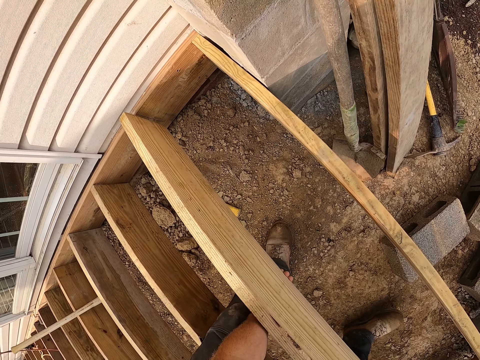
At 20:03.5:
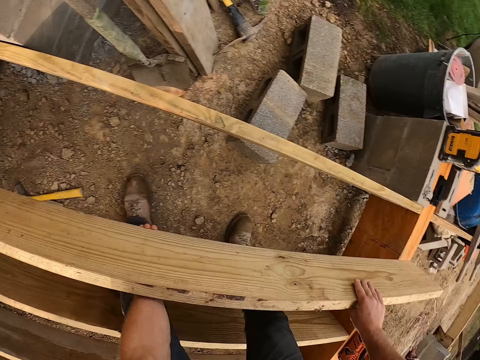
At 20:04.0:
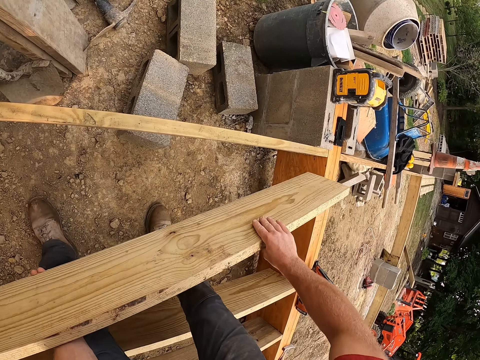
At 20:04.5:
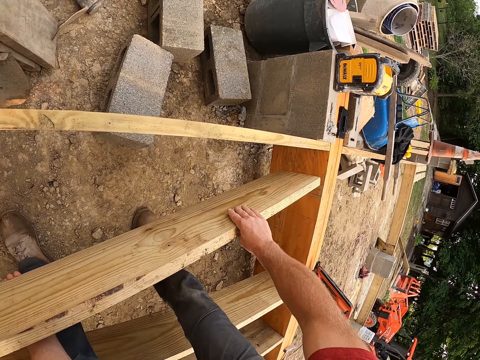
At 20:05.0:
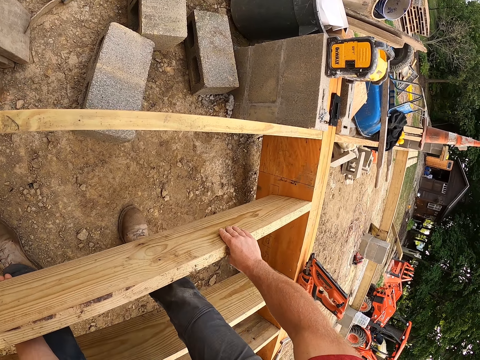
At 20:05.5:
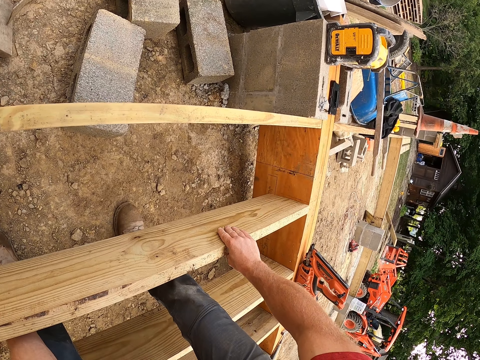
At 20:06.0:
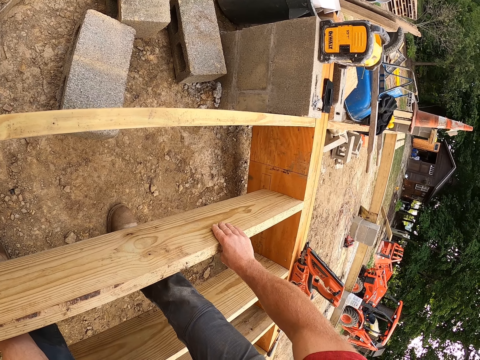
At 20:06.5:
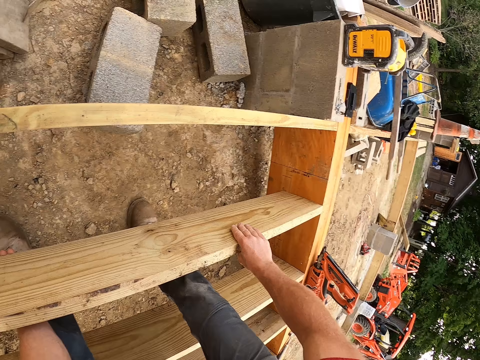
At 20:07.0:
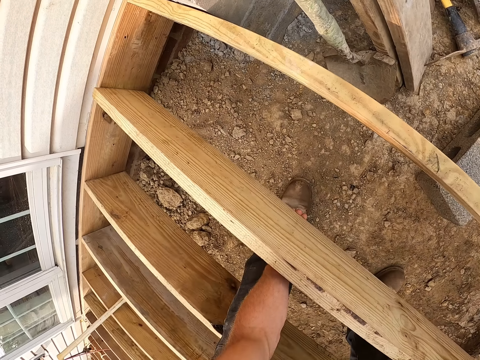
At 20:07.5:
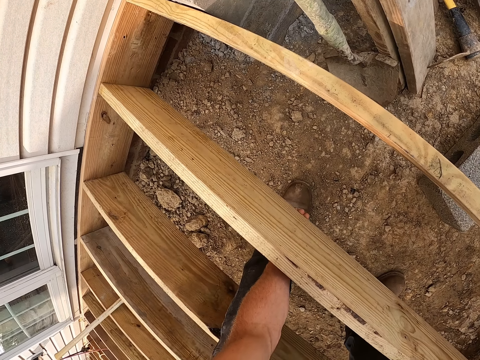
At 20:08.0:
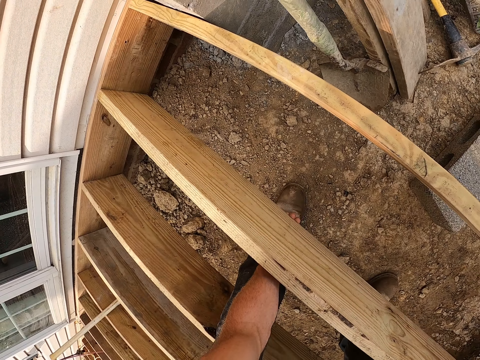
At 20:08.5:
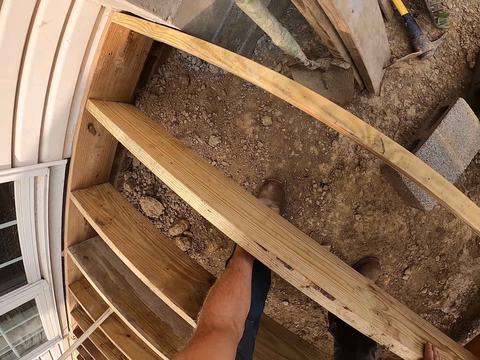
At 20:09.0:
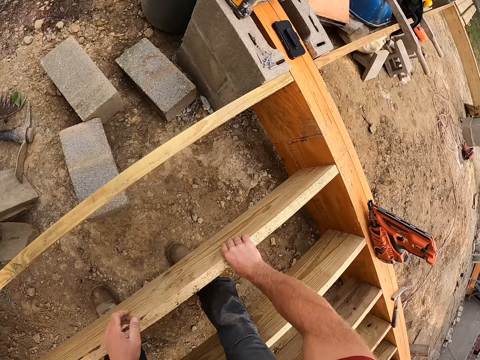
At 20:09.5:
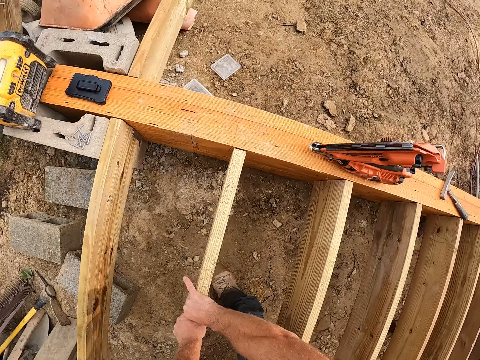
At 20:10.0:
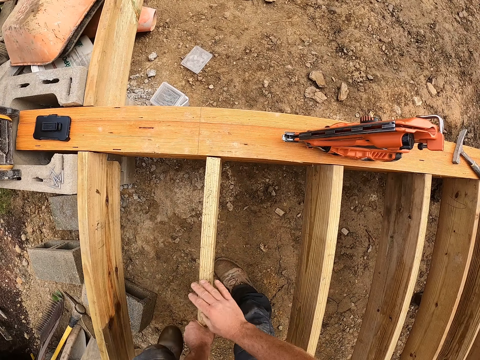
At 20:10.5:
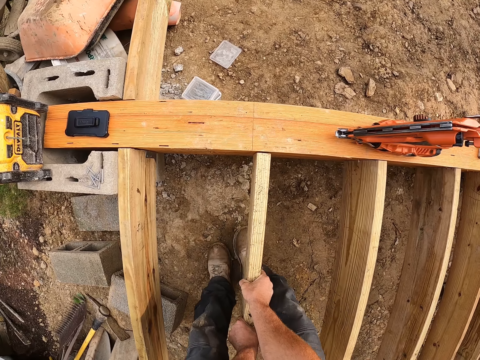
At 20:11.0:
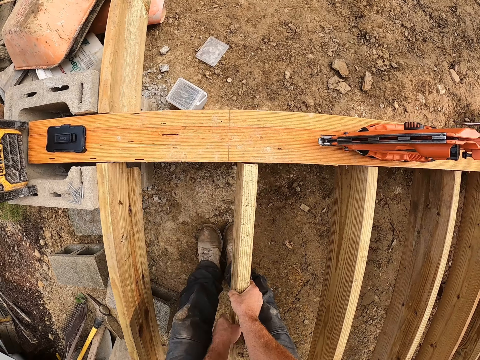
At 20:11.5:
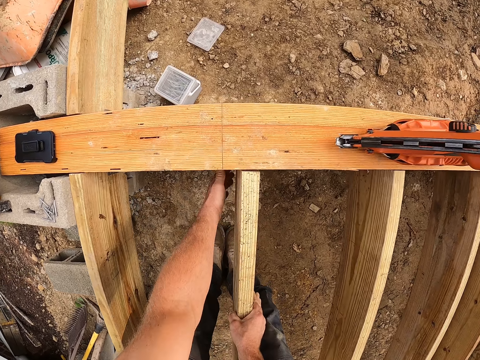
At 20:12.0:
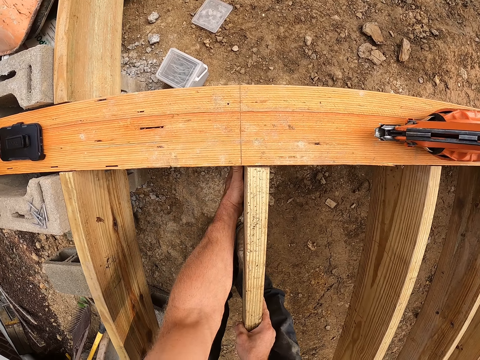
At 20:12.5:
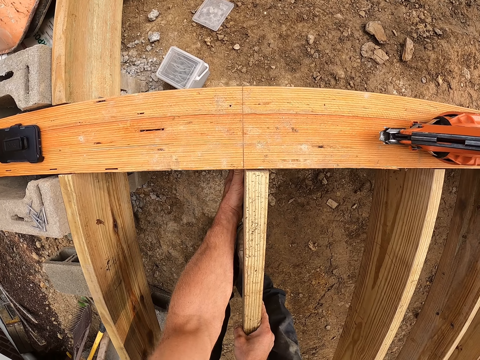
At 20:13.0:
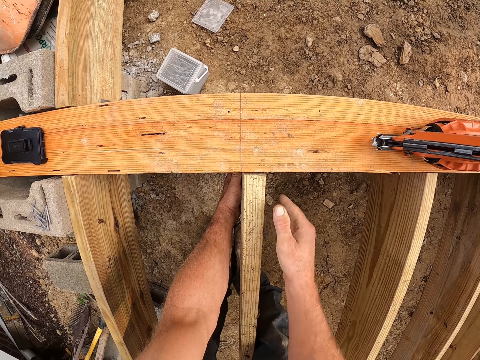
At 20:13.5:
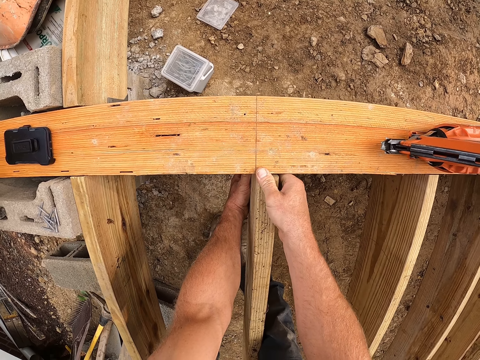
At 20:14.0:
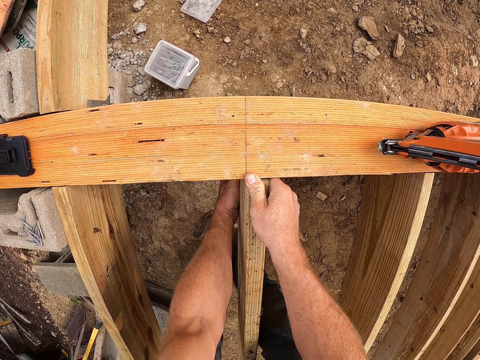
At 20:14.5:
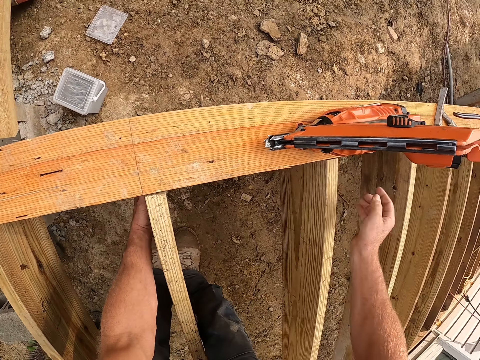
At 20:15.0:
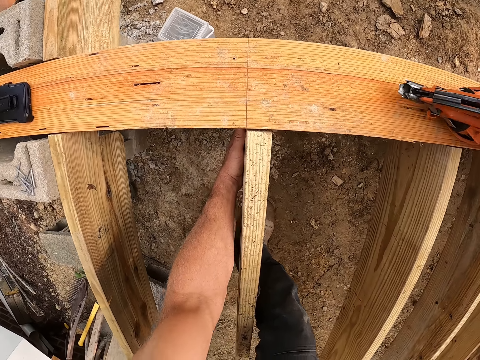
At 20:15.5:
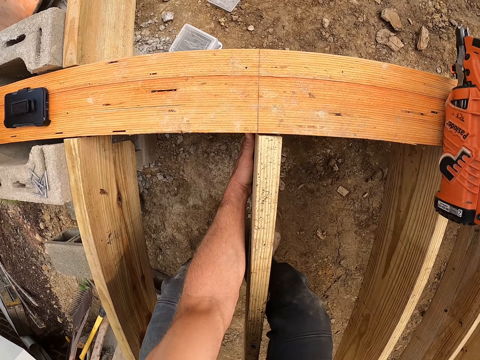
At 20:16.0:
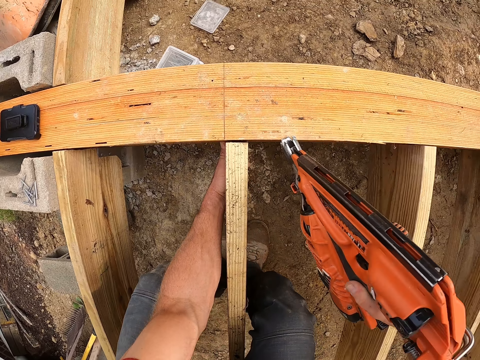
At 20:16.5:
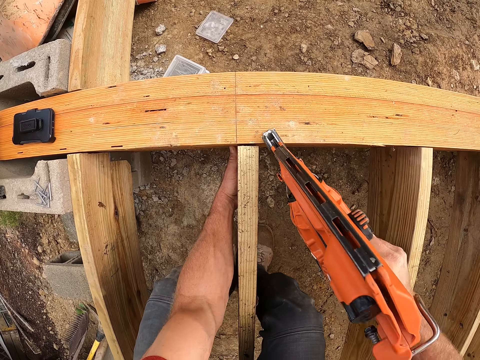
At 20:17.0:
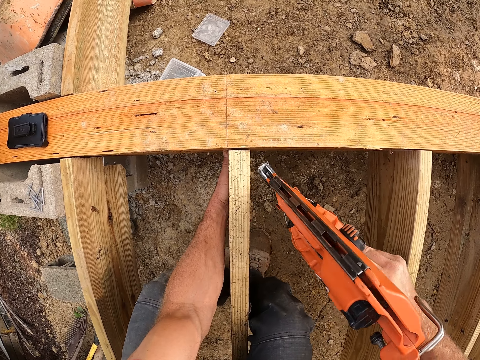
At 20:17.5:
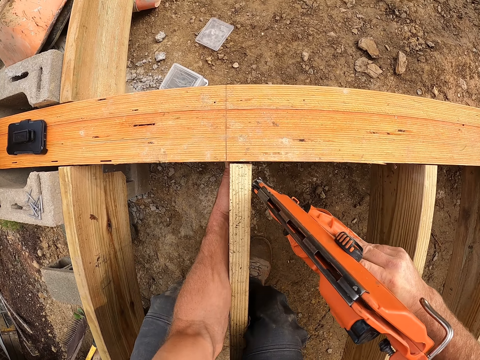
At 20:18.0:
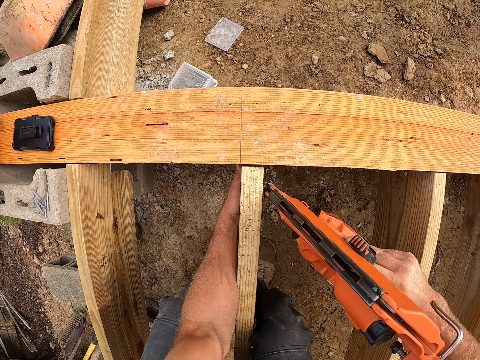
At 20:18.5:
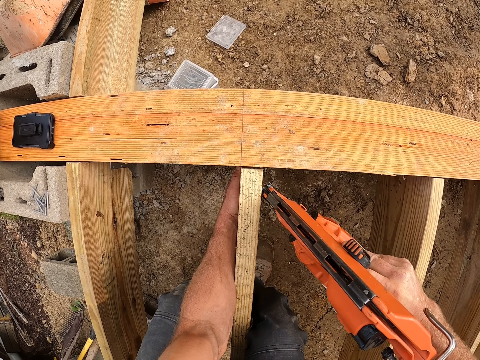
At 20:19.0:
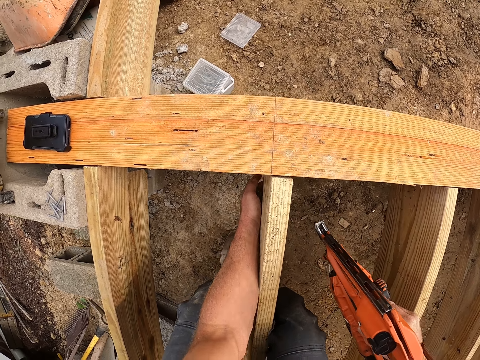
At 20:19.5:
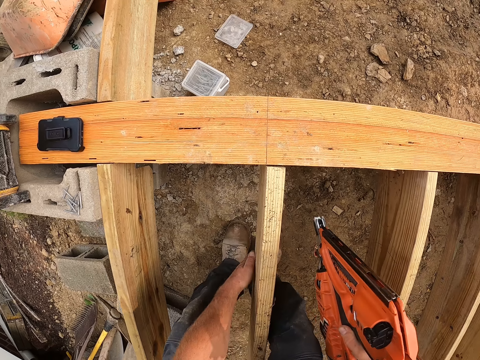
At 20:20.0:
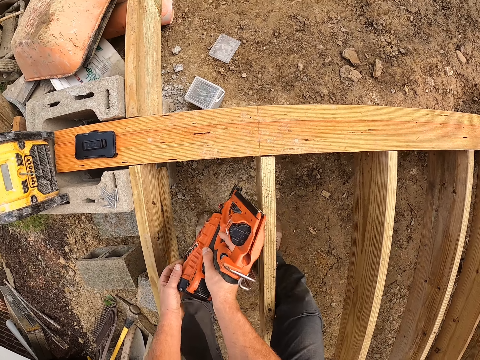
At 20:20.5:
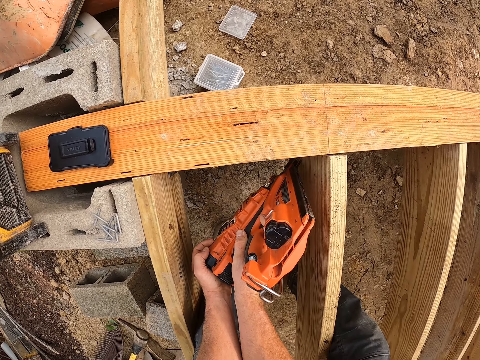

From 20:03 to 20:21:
The camera wearer fixes the wood into the wooden frame. They pick up the nail gun from on top of the wooden frame. They hit on top of the wooden frame with the nail gun. They nail the wood with the nail gun.

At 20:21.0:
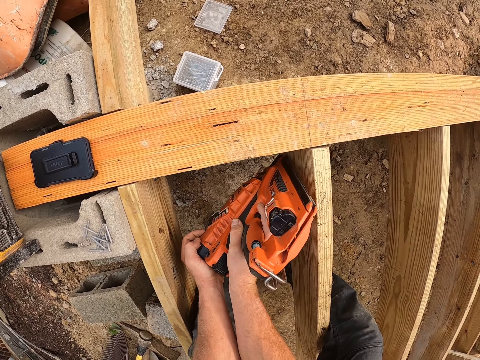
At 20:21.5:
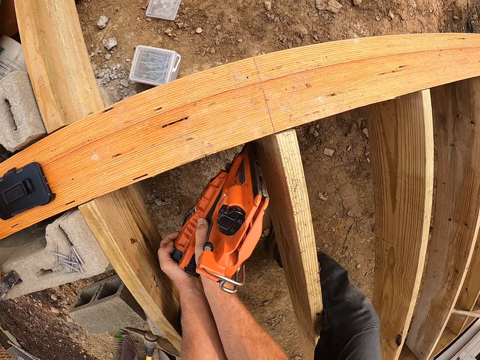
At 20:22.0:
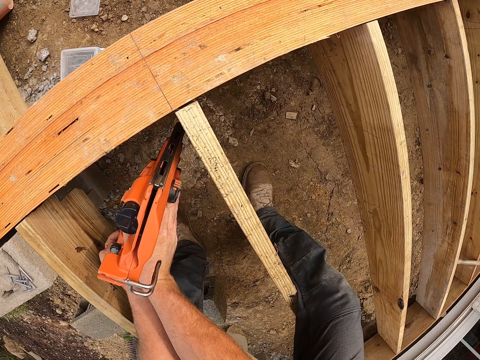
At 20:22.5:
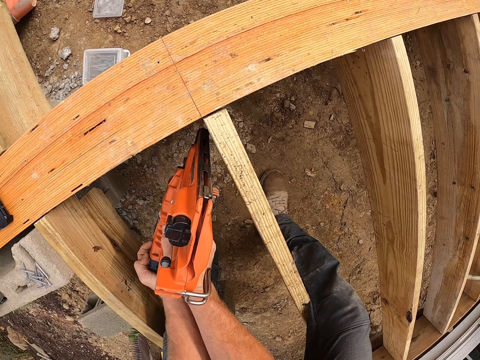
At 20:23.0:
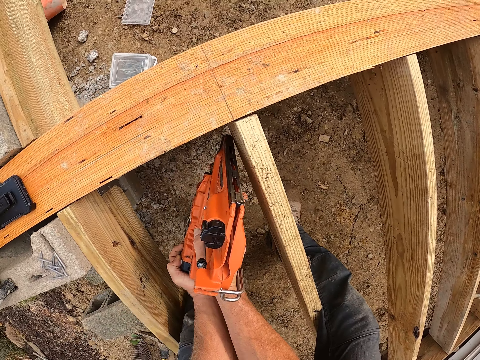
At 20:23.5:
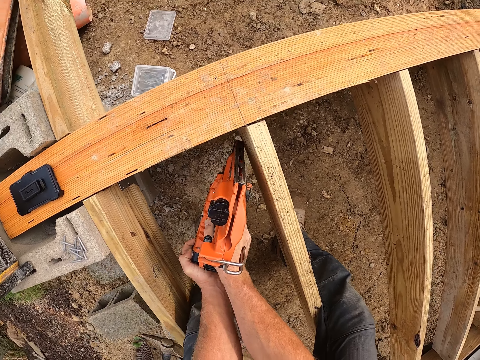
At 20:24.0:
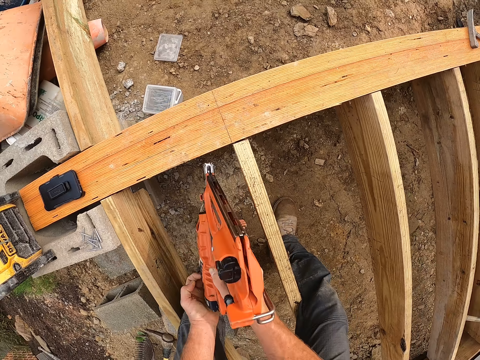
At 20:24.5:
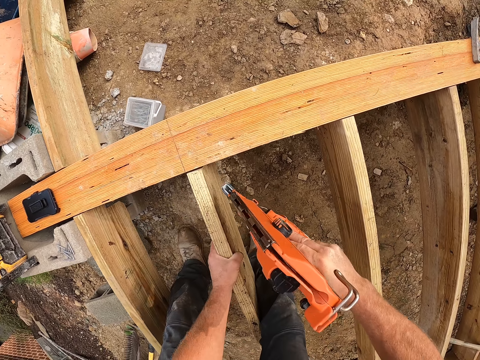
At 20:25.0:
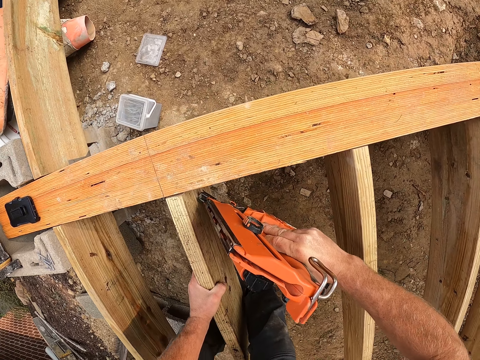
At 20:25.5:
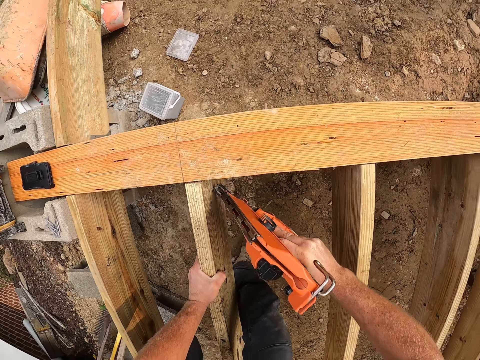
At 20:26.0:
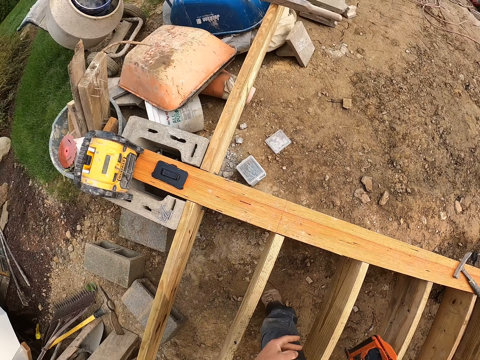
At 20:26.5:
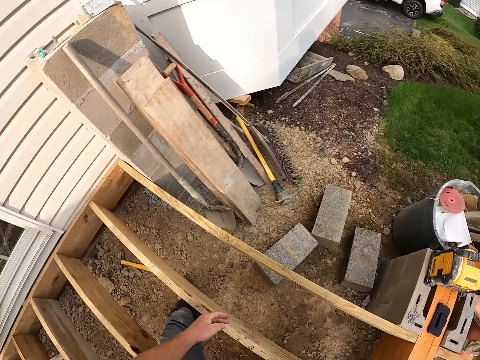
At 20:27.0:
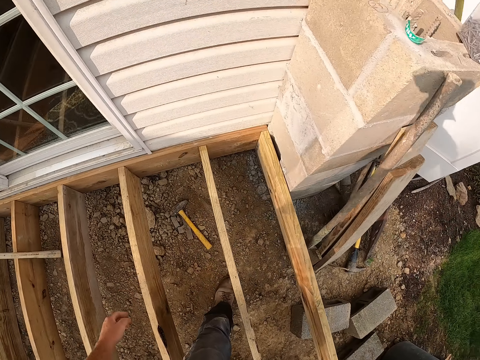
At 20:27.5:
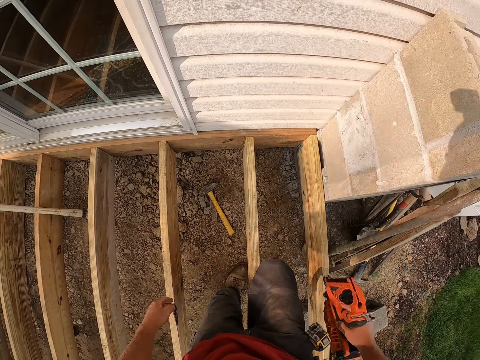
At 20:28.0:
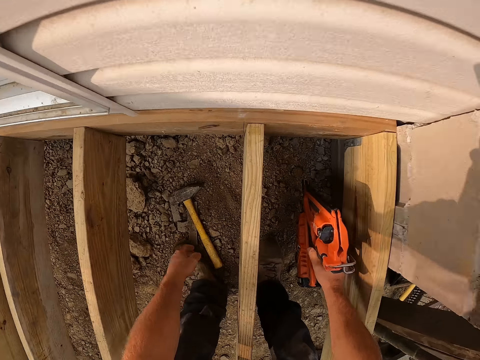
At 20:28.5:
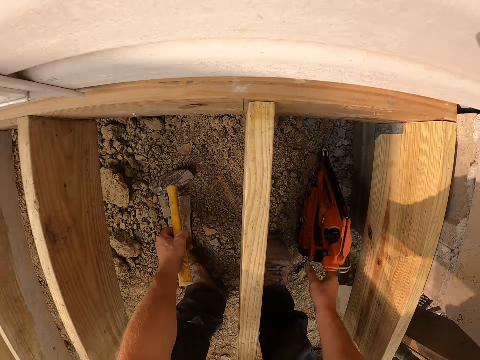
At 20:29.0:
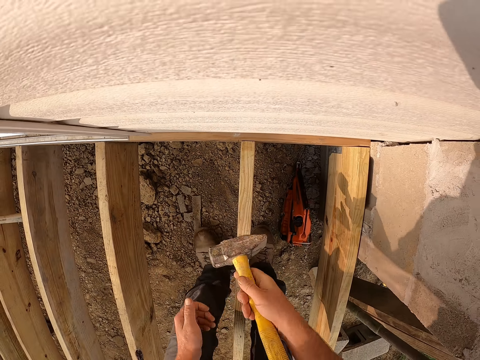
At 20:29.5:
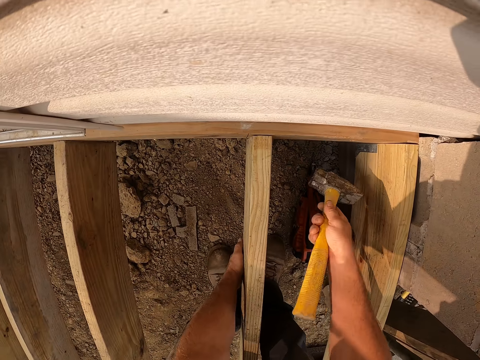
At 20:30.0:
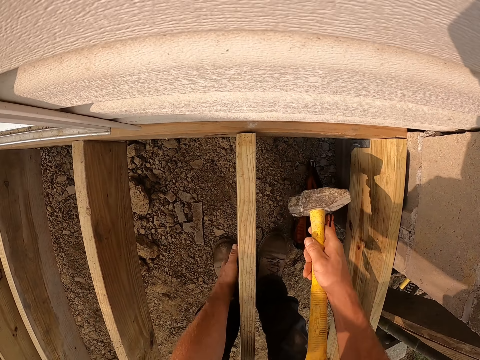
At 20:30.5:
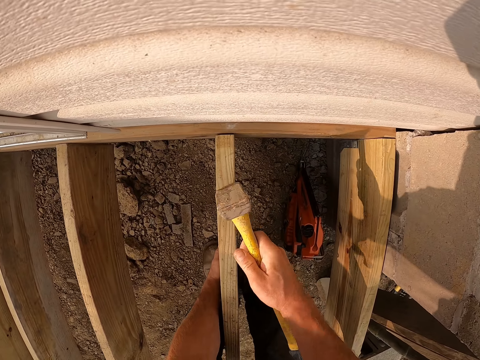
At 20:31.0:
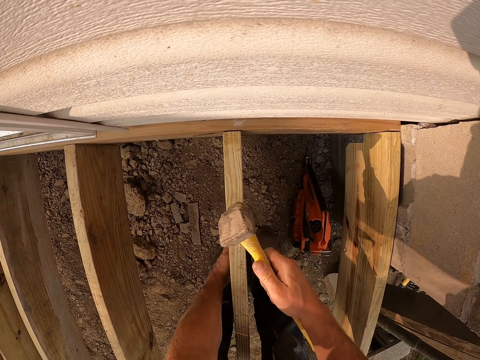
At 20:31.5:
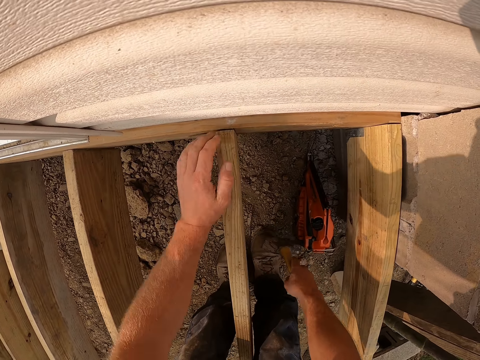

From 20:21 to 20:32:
The camera wearer turns to the other side of the wood. They drop the nail gun. They pick up the hammer. They hit the wood with the hammer.
